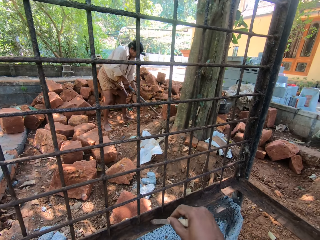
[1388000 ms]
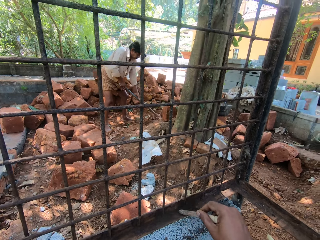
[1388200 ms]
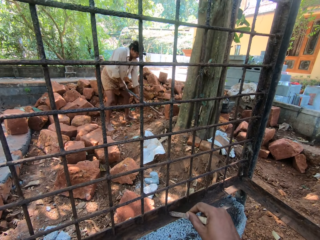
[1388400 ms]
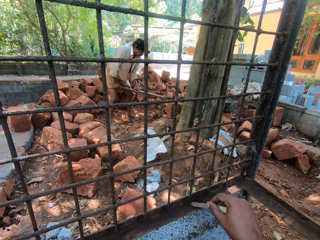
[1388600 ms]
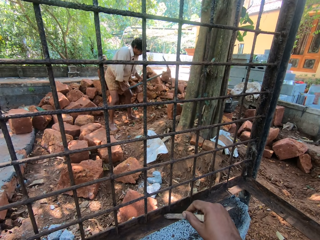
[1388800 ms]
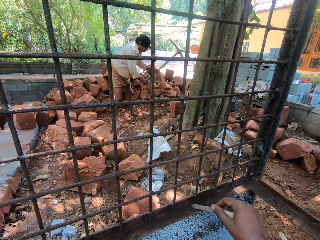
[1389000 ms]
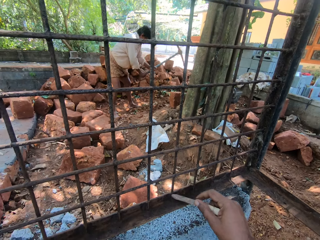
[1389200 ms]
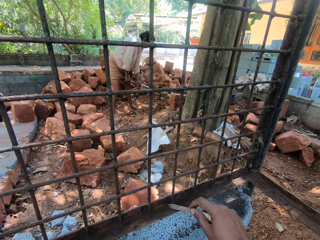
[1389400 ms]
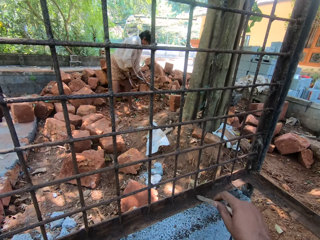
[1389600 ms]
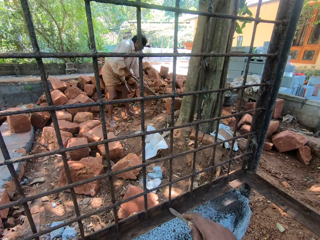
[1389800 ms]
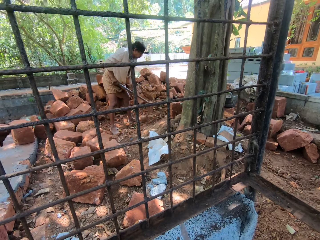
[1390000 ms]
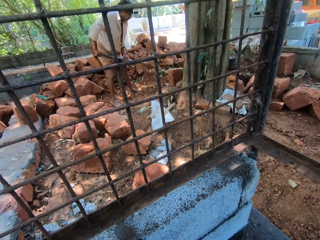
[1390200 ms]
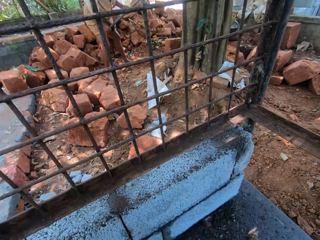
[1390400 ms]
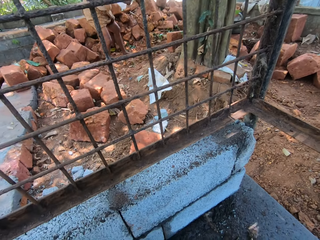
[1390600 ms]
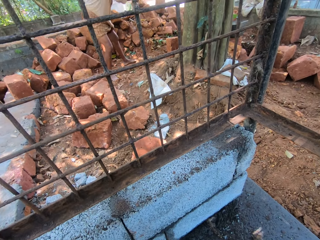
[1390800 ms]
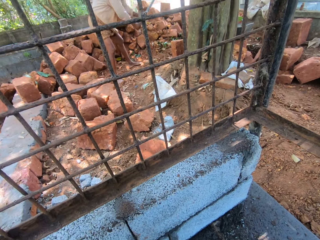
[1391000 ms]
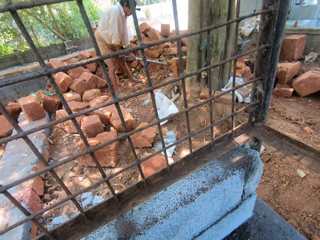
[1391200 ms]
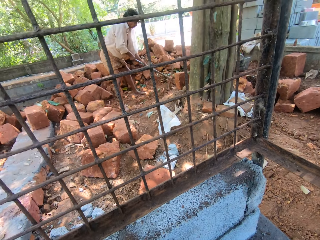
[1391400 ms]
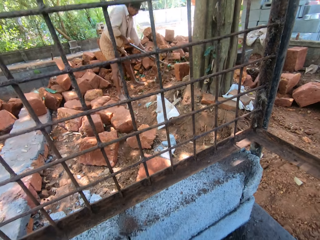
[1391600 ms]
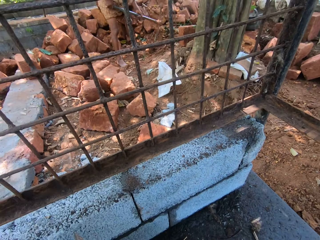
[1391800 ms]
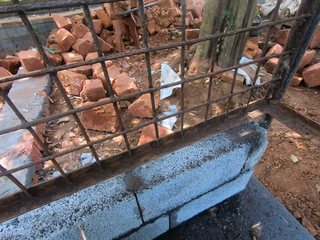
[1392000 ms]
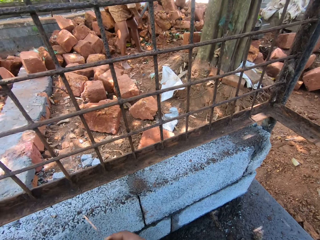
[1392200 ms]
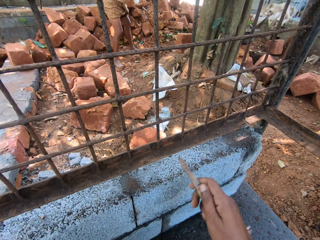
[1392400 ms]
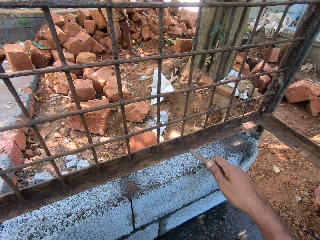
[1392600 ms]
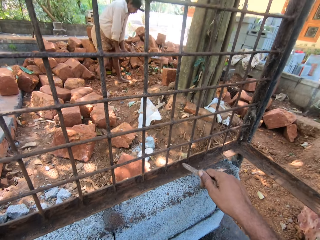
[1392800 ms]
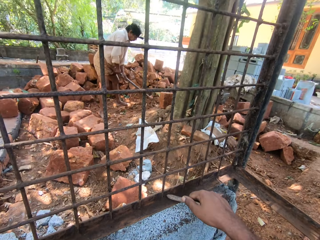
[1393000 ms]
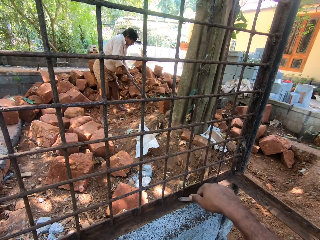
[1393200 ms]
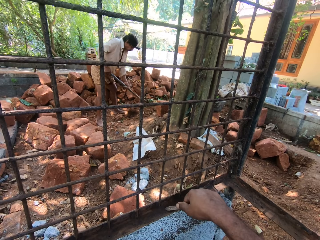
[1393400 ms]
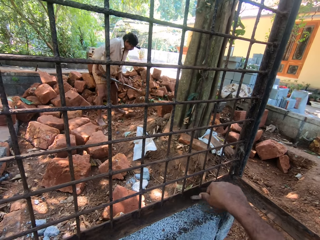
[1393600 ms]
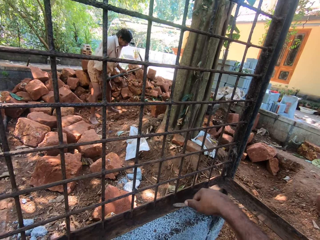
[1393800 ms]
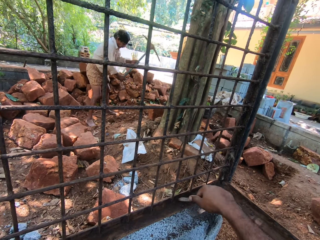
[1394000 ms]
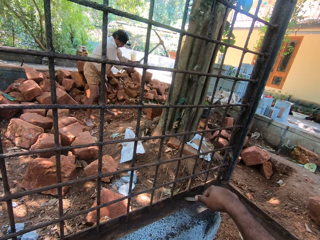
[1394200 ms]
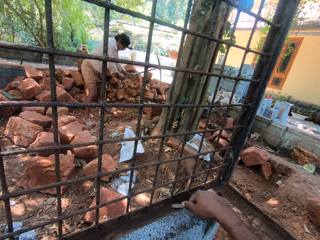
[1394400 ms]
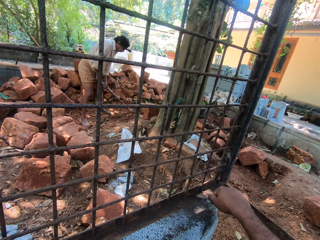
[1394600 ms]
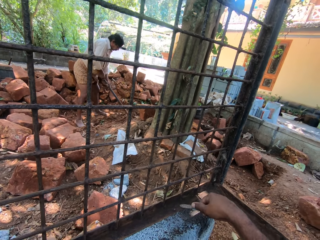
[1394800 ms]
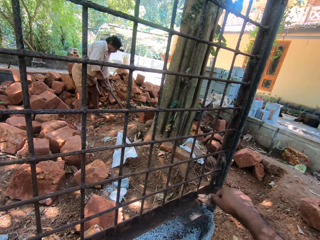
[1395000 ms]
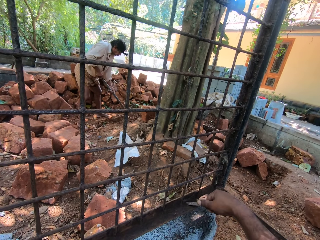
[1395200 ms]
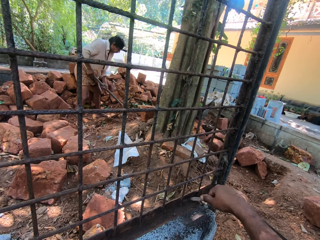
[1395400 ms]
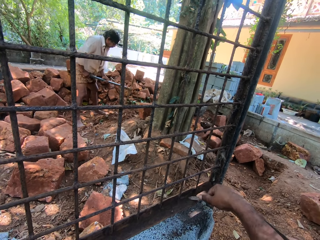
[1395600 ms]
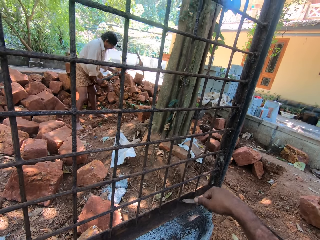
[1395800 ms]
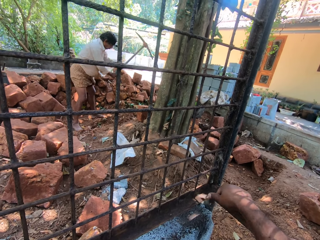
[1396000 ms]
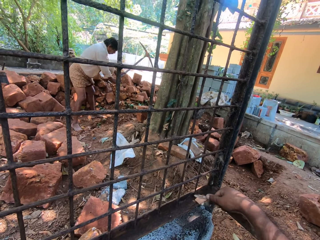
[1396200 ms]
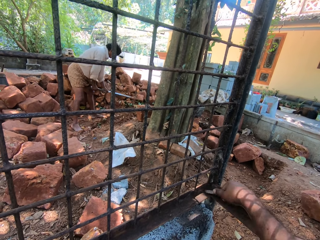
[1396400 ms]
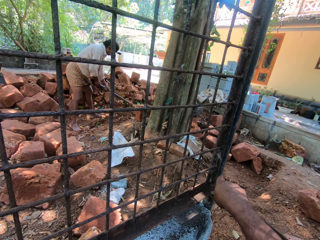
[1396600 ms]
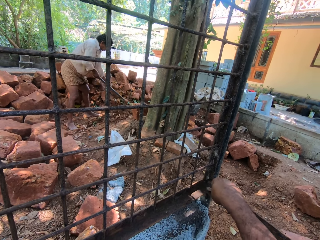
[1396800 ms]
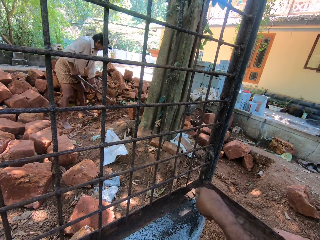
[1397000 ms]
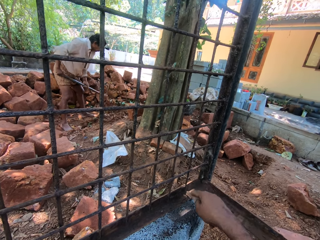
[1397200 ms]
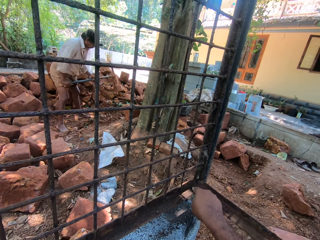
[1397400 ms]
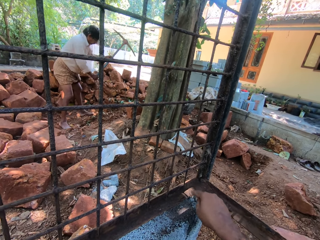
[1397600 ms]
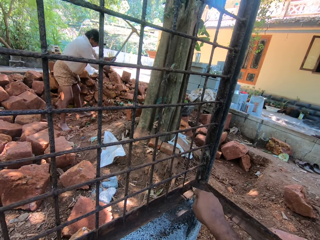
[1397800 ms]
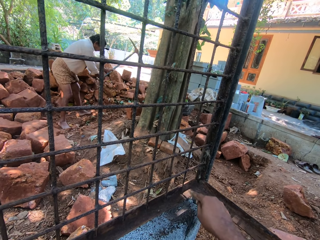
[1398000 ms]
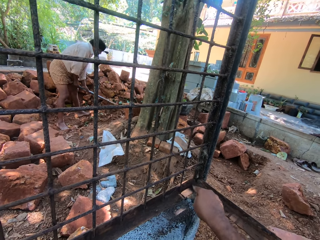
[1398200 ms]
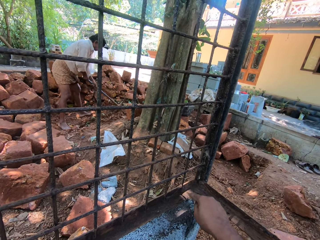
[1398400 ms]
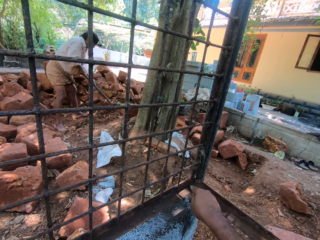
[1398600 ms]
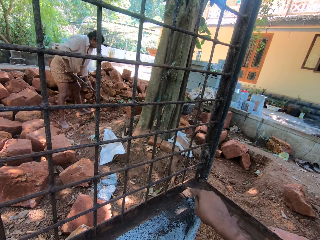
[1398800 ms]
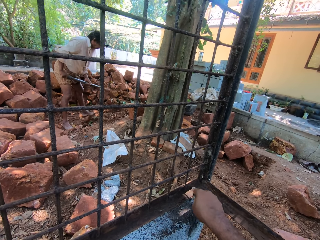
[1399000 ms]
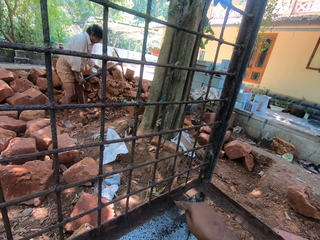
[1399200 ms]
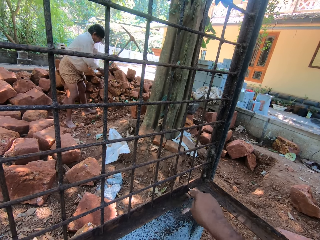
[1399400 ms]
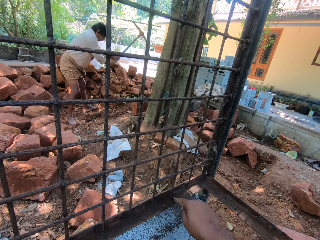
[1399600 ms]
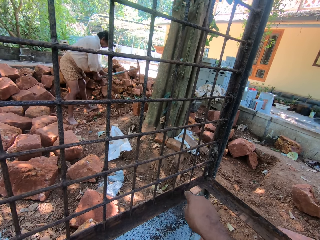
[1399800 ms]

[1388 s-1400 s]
The camera wearer looks around. They scrape a metallic structure with a piece of metal.

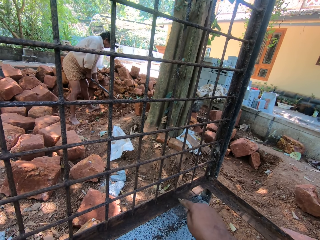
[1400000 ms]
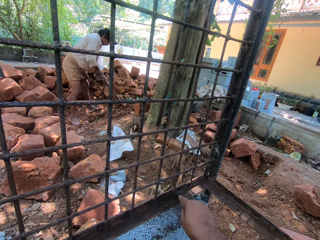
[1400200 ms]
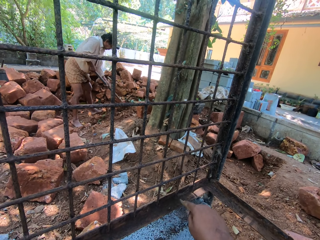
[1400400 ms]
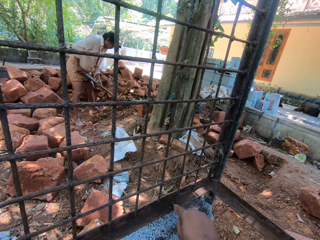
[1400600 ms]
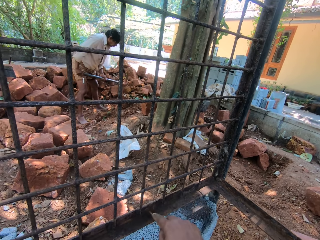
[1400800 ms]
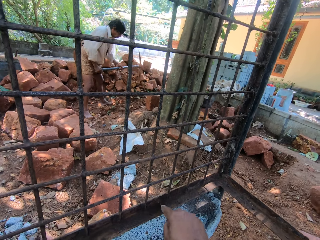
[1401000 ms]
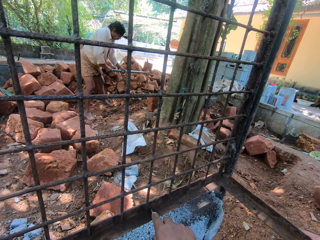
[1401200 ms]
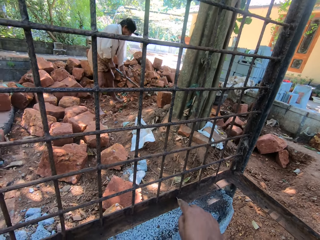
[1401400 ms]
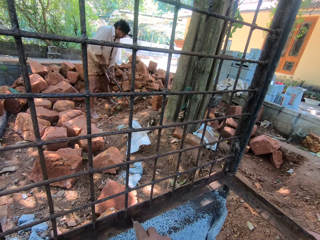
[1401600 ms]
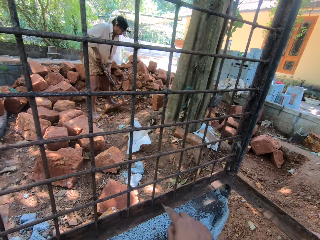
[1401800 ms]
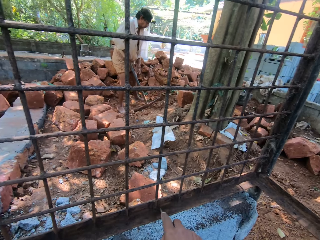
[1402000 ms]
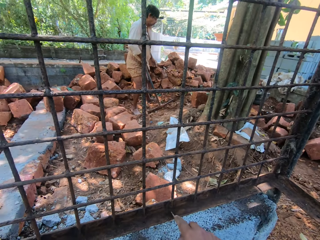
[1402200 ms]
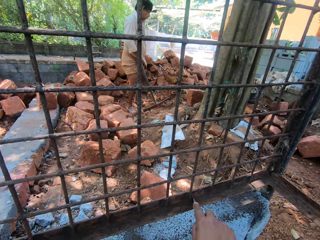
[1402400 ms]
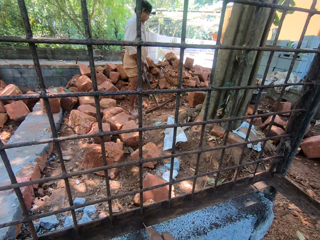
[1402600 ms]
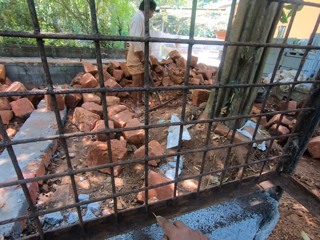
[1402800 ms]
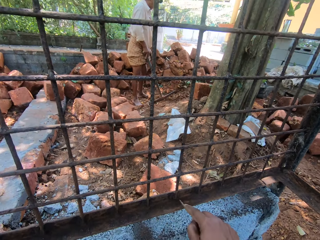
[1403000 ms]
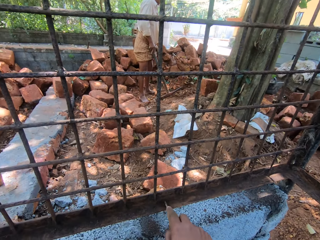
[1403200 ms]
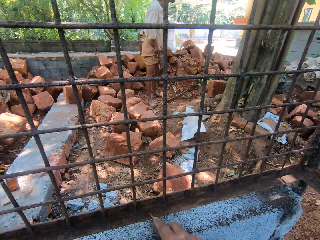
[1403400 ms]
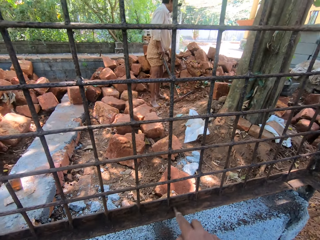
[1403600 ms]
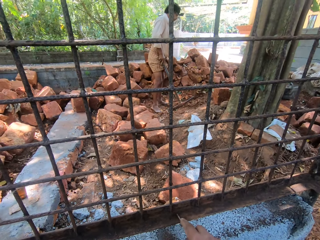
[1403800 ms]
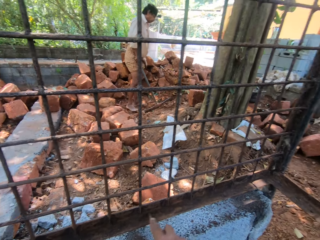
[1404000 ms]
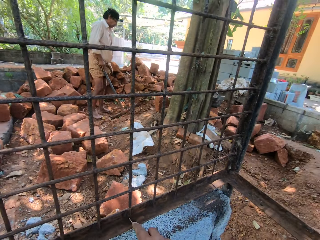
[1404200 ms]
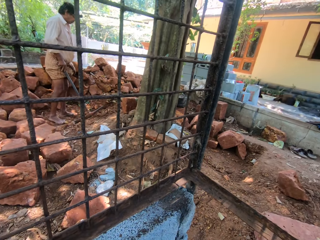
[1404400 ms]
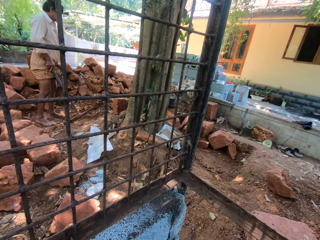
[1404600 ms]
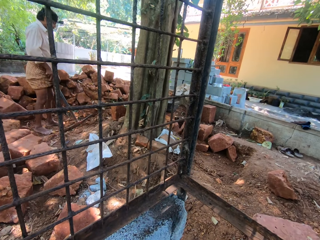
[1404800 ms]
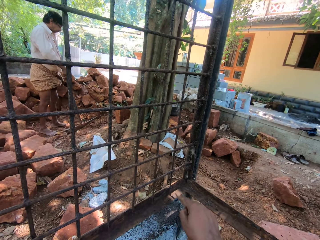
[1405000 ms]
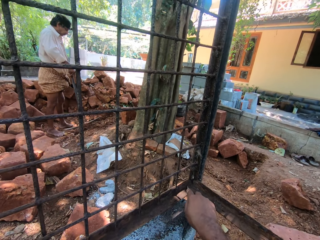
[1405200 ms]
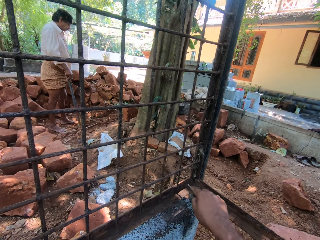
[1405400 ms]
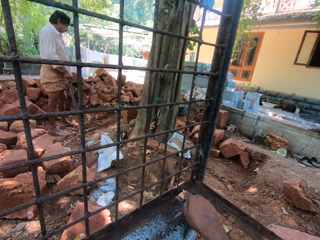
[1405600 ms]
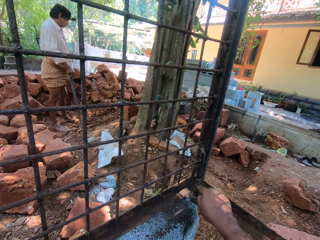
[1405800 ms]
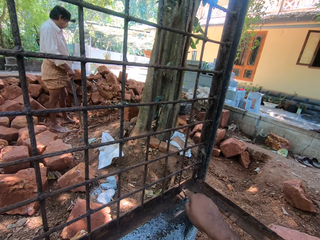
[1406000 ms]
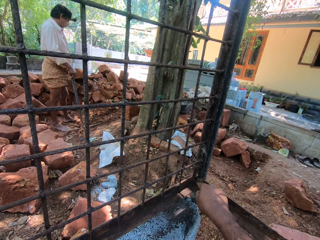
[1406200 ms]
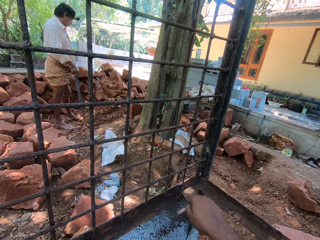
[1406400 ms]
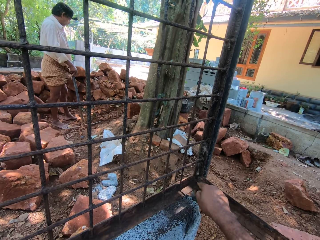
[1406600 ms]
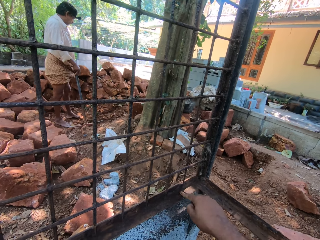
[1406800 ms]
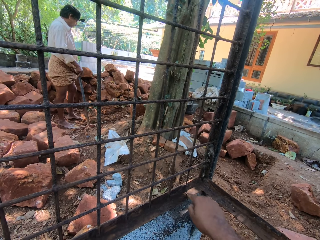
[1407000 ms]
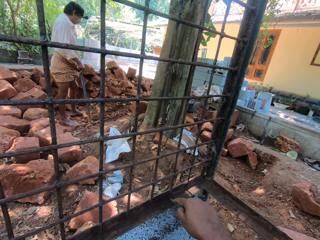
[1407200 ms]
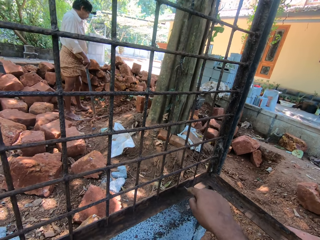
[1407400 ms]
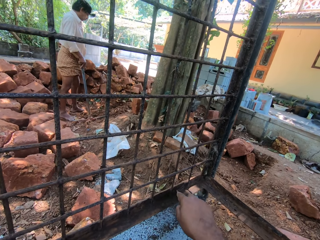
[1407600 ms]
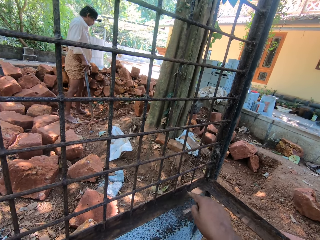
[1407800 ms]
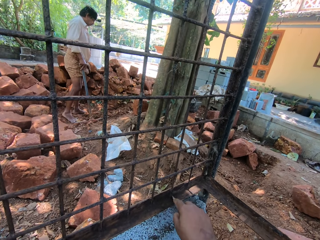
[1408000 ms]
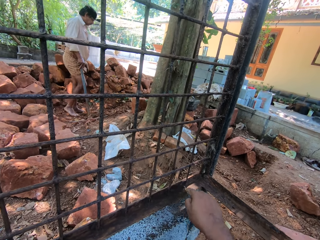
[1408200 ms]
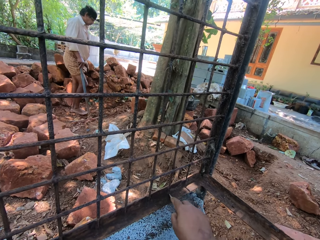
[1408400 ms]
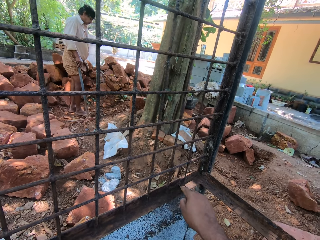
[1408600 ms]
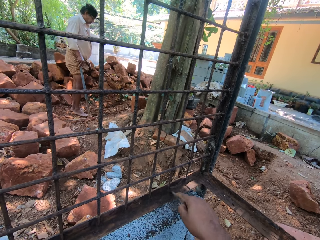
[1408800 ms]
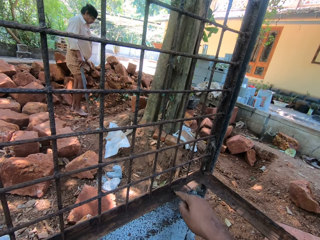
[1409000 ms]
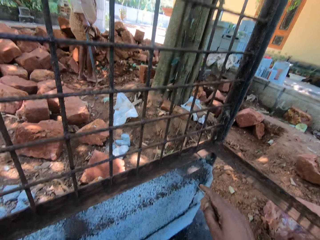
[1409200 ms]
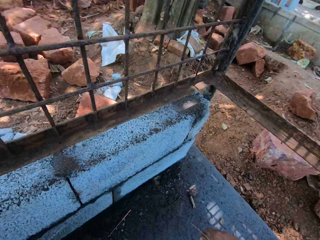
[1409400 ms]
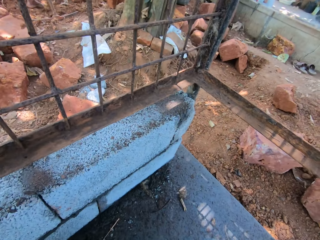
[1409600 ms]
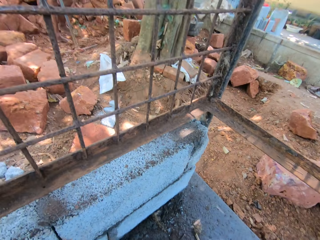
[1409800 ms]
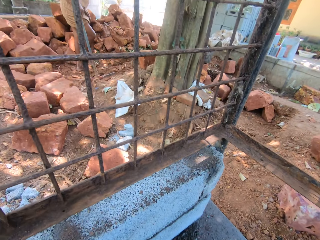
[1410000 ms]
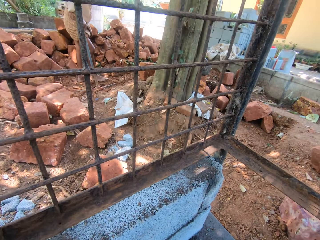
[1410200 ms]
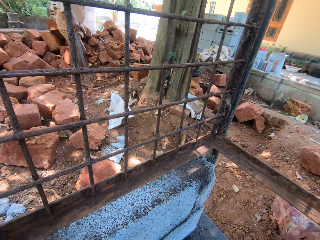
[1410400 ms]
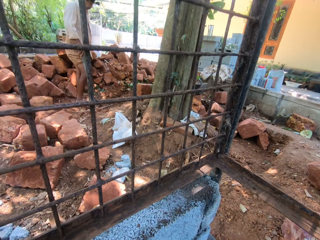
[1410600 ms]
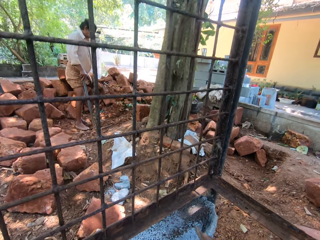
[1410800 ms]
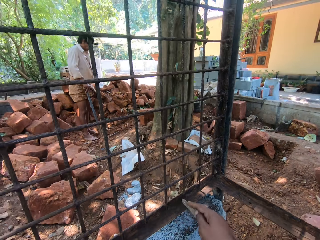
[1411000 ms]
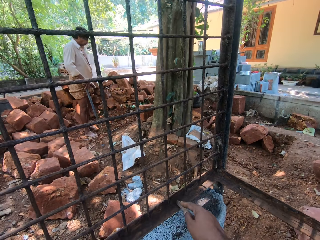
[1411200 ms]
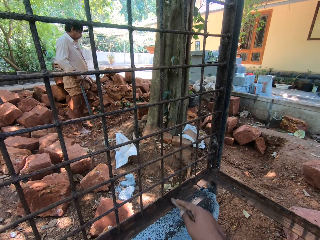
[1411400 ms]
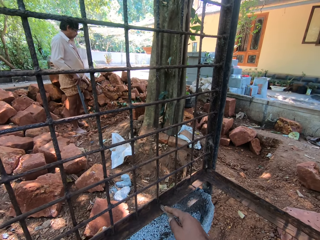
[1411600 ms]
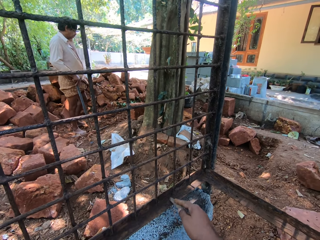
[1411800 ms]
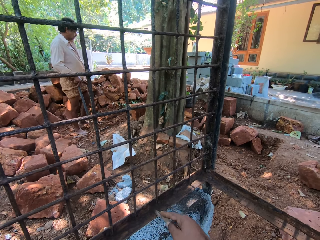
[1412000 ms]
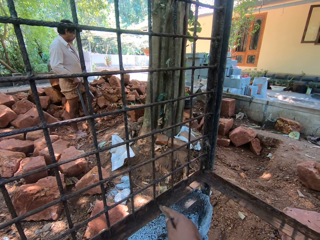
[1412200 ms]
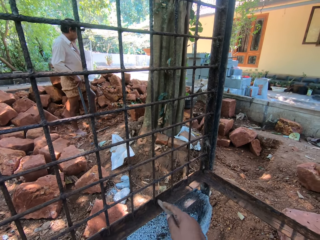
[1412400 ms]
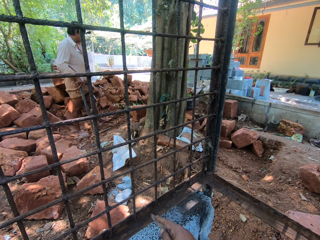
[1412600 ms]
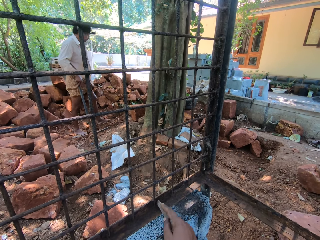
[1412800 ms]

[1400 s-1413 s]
A man holds a pickaxe. The camera wearer looks around. They scrape a metal.
